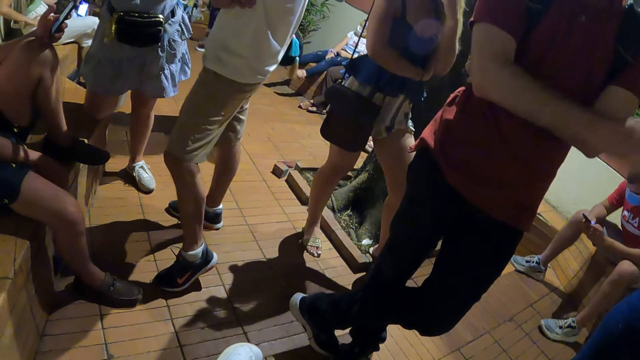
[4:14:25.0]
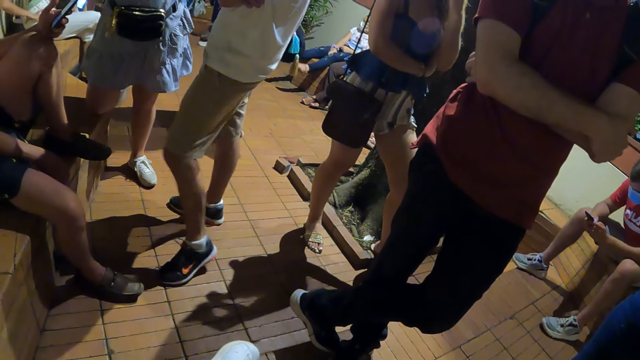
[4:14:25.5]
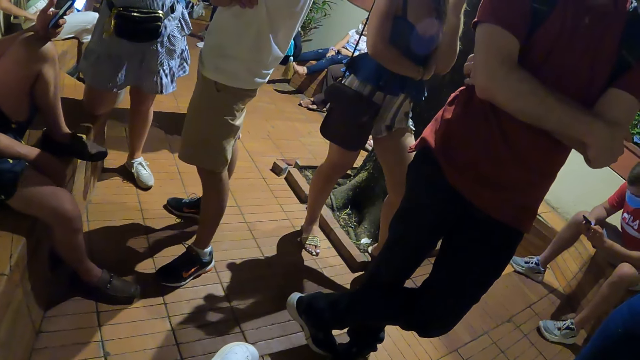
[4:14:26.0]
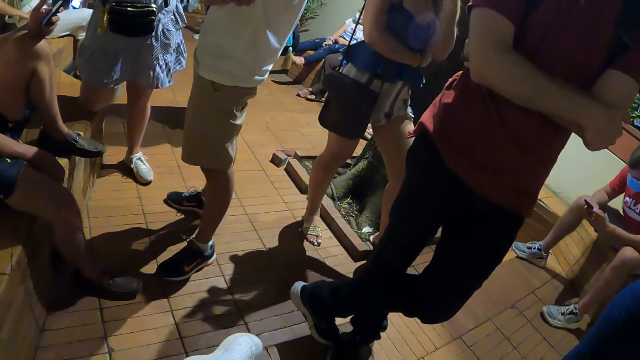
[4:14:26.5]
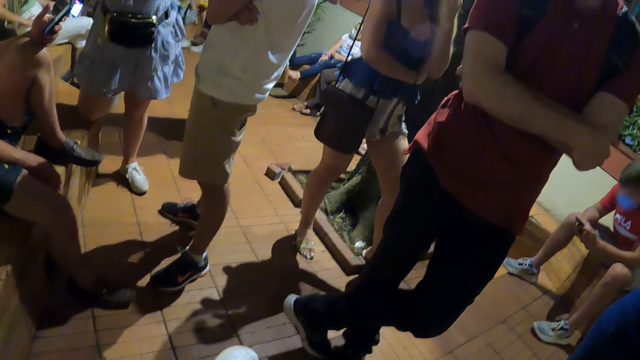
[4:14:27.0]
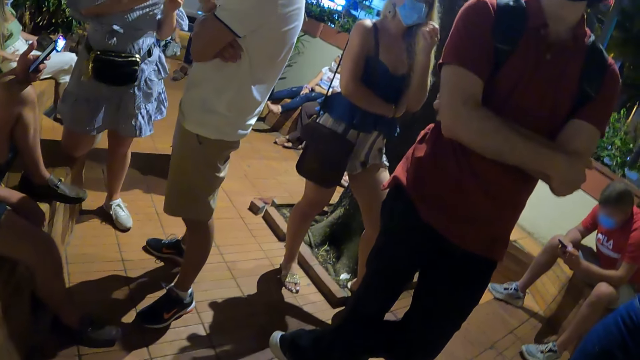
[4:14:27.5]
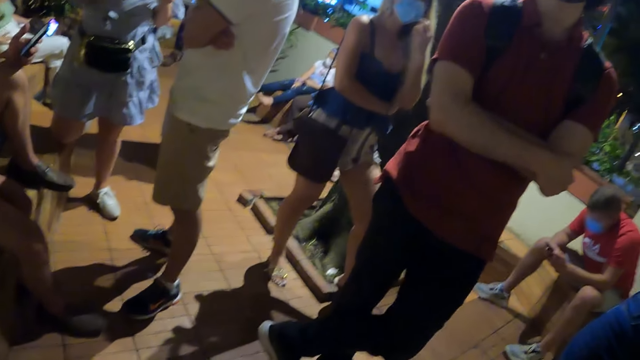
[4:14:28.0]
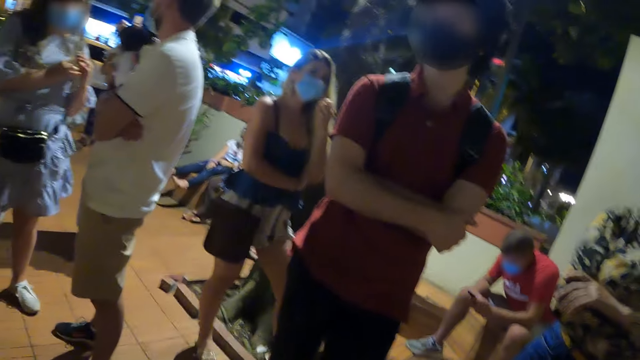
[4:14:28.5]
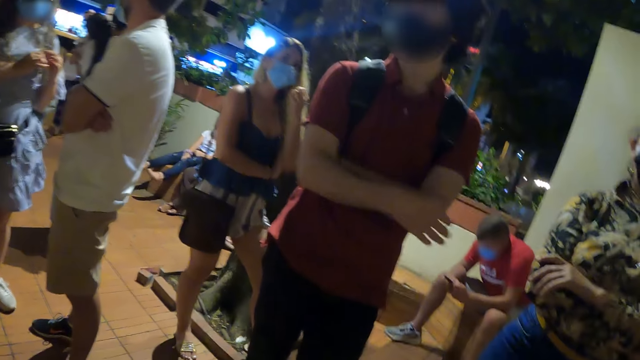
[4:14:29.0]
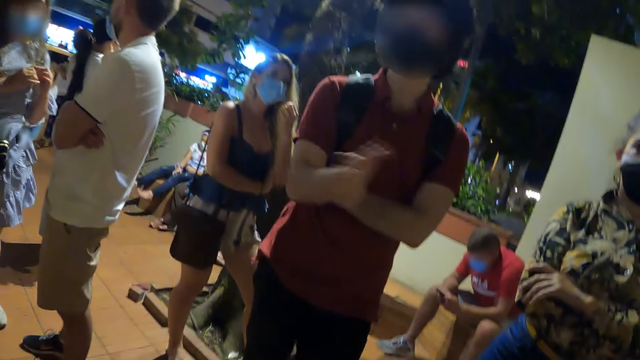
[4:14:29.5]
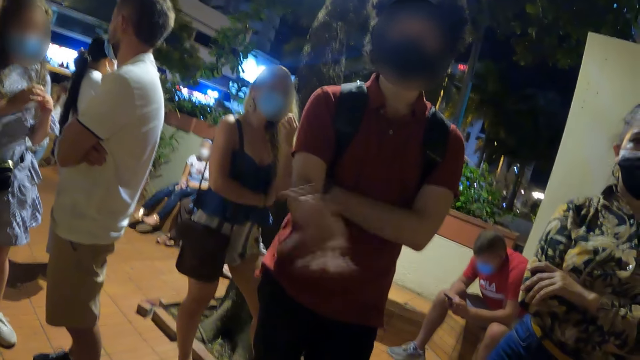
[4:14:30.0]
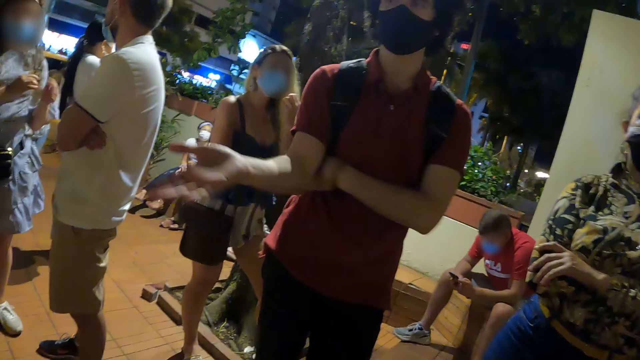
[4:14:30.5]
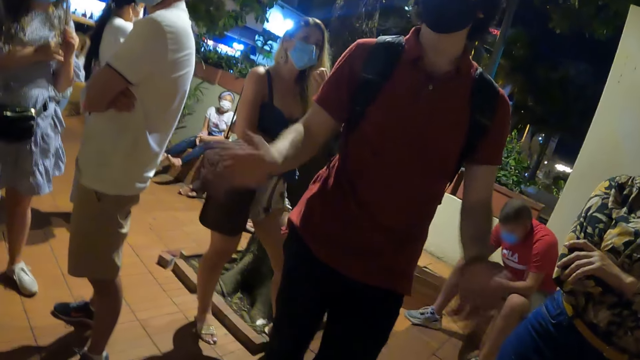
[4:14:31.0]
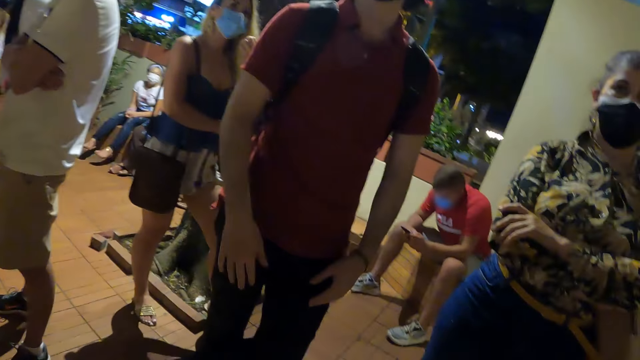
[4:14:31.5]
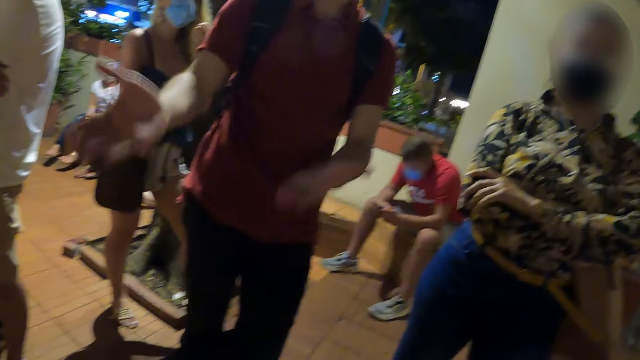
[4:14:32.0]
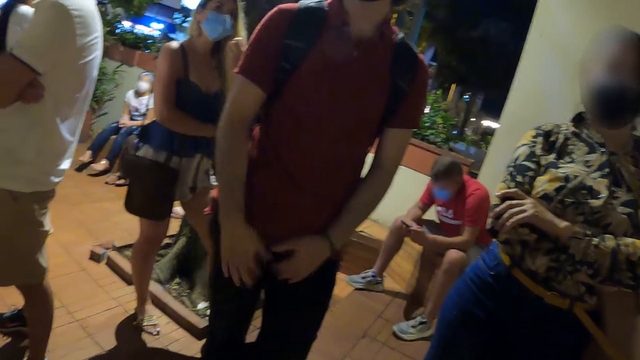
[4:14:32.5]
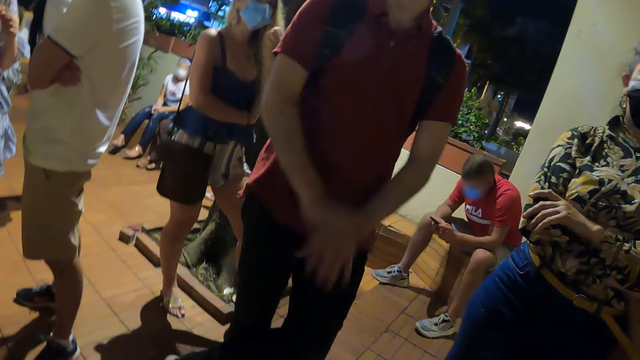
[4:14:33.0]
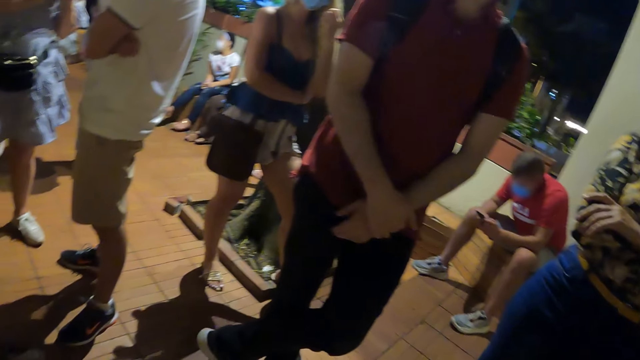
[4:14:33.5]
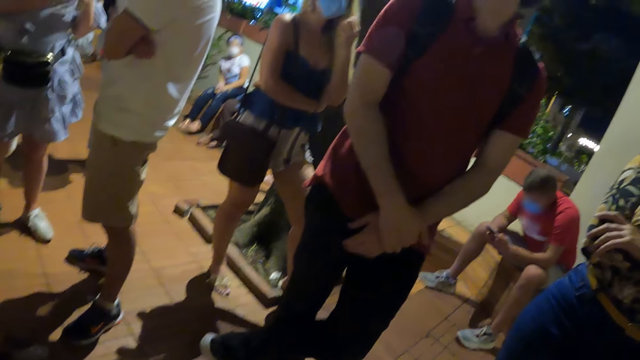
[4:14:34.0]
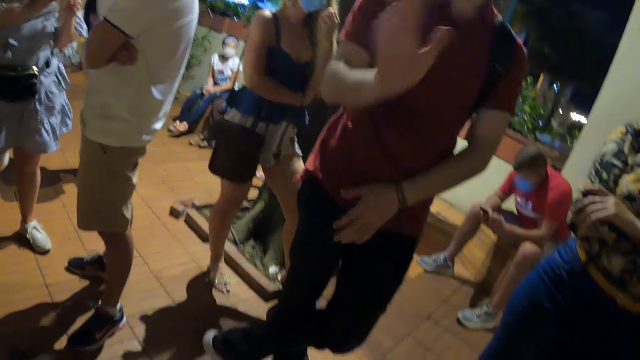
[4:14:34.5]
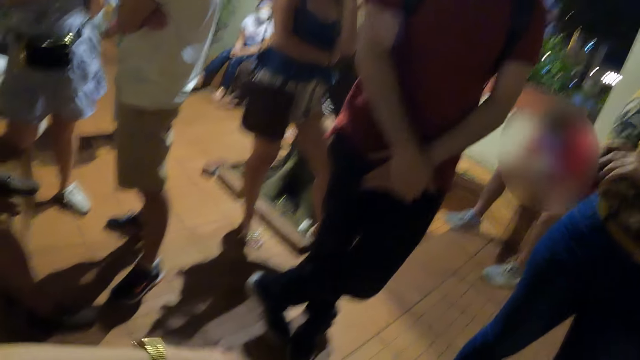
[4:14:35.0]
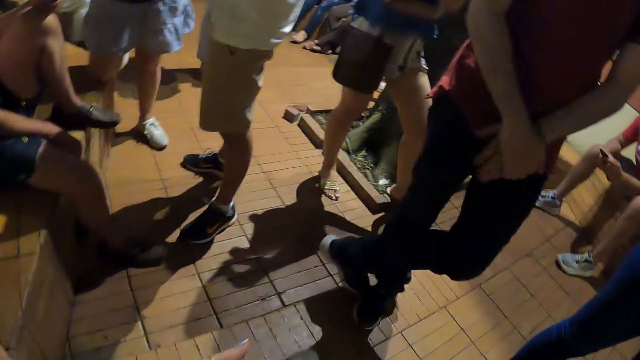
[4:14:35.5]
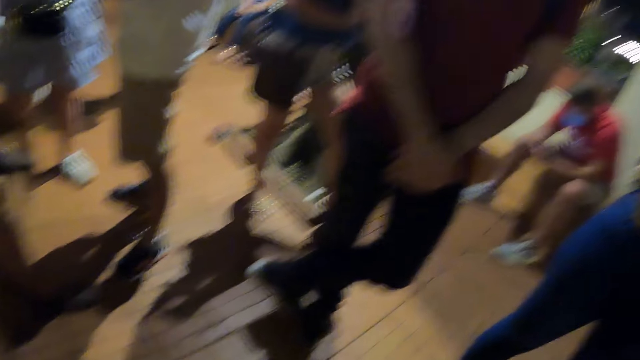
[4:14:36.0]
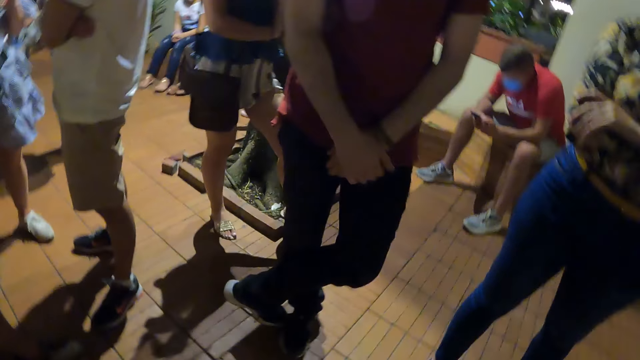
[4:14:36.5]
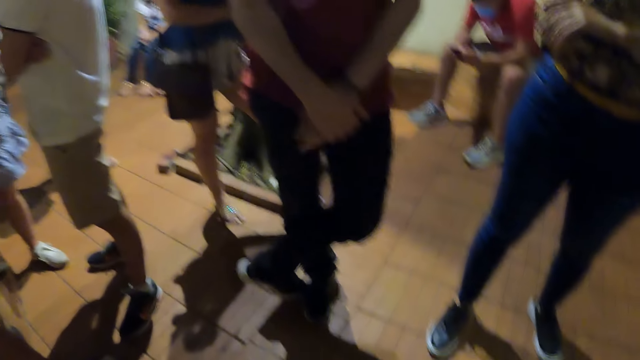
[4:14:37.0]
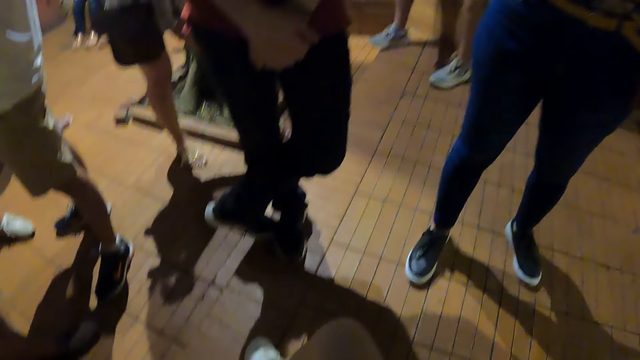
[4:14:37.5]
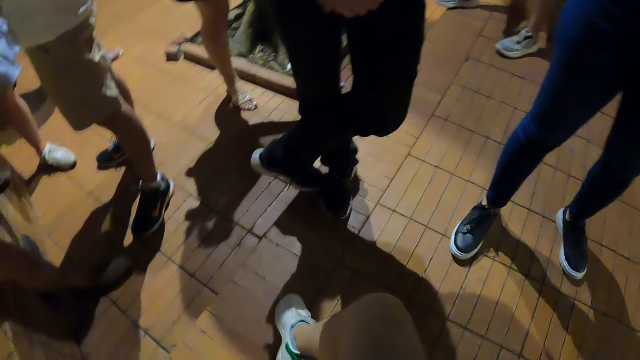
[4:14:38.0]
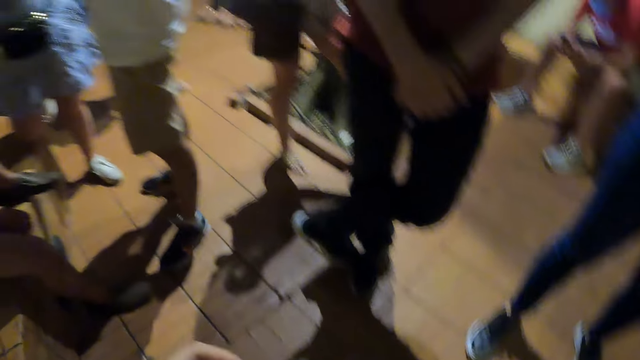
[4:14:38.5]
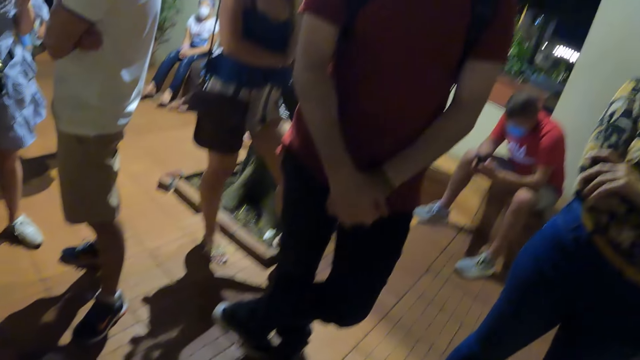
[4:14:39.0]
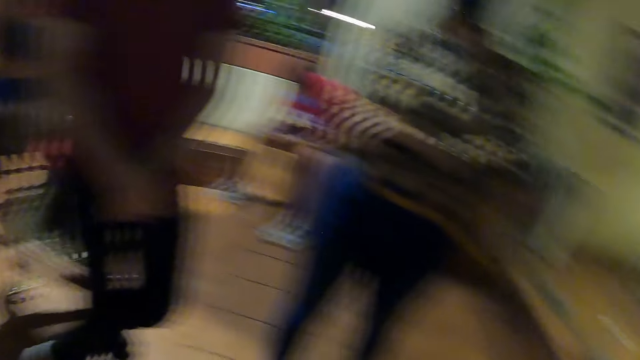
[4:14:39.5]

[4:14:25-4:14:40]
A man stretches his hand towards the camera wearer. He talks with the camera wearer. He stretches his hands towards the camera wearer. He puts down his hands. He stretches his hands towards the camera wearer. He crosses his hands against his abdomen. He stretches his hand towards the camera wearer. He crosses his hands against his abdomen. The camera wearer looks around.

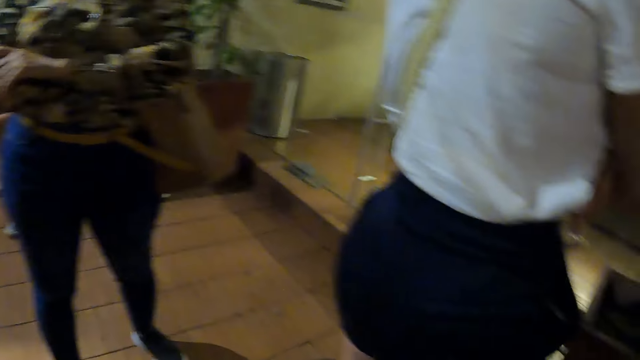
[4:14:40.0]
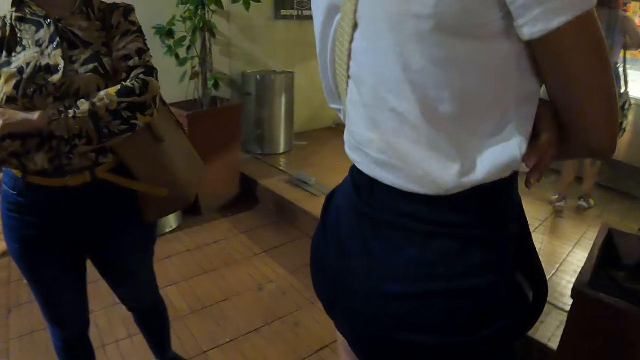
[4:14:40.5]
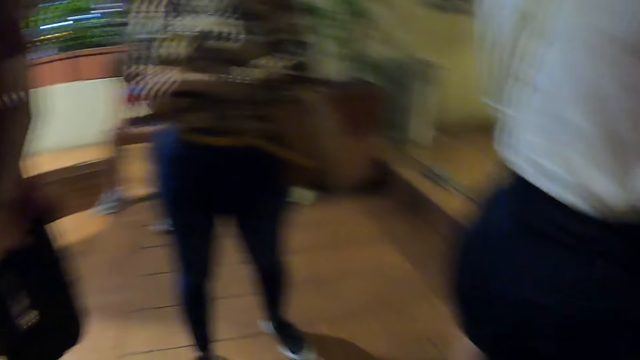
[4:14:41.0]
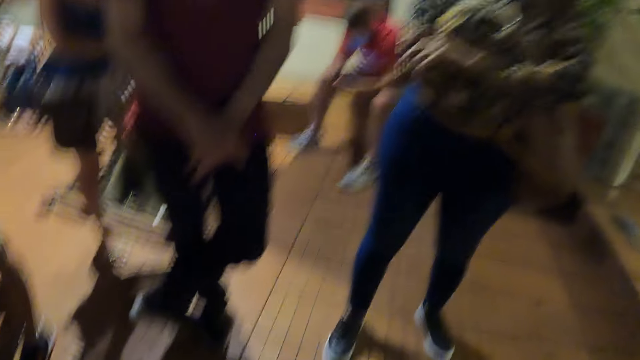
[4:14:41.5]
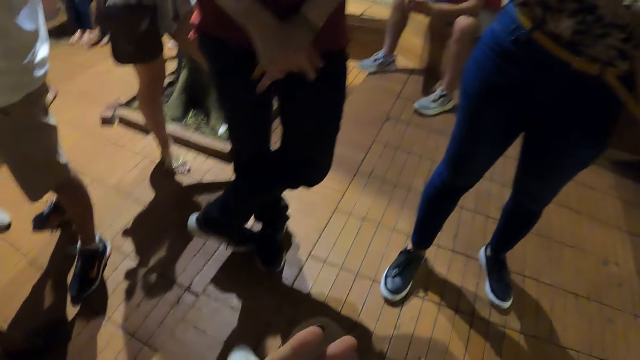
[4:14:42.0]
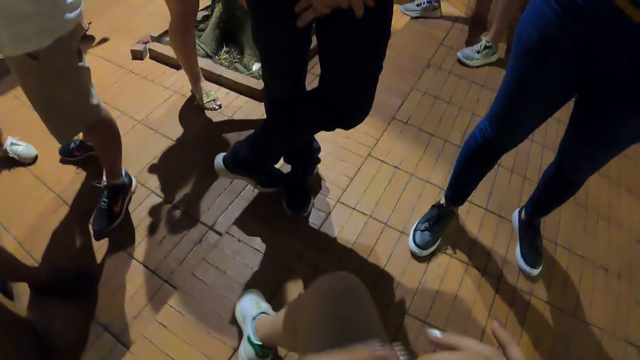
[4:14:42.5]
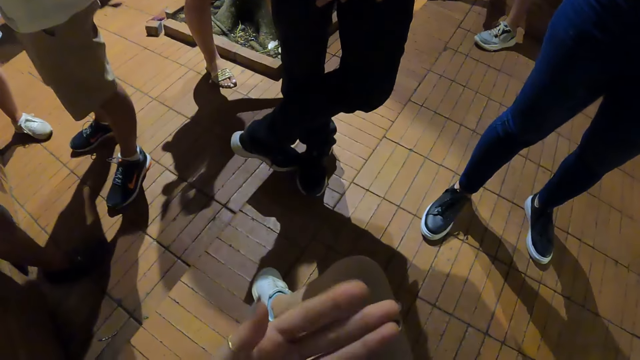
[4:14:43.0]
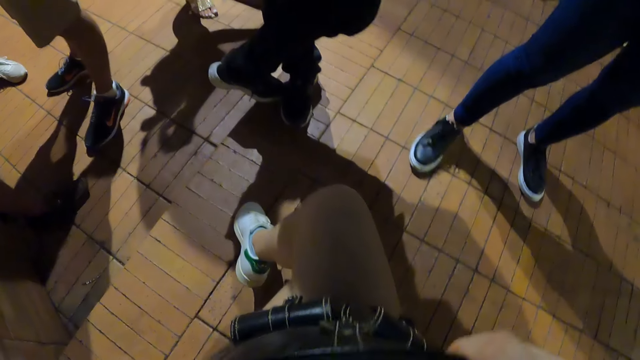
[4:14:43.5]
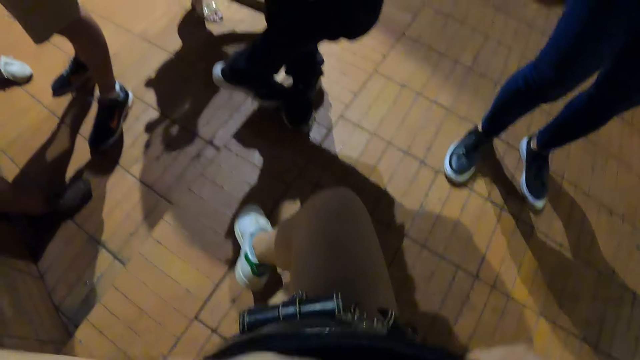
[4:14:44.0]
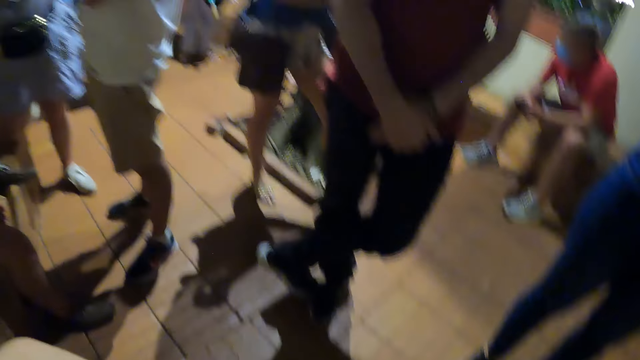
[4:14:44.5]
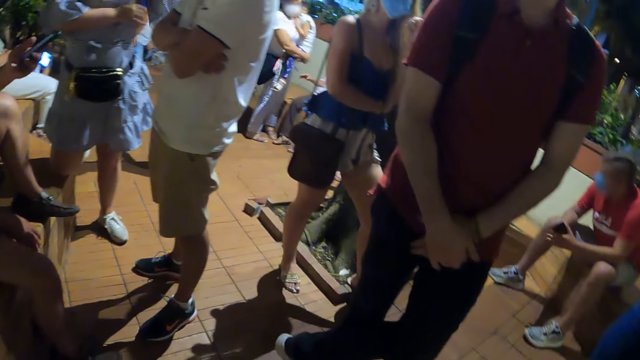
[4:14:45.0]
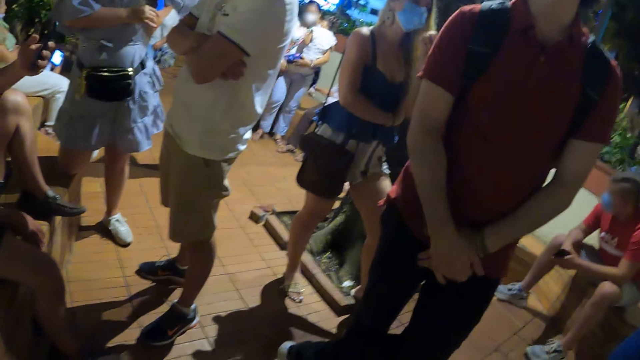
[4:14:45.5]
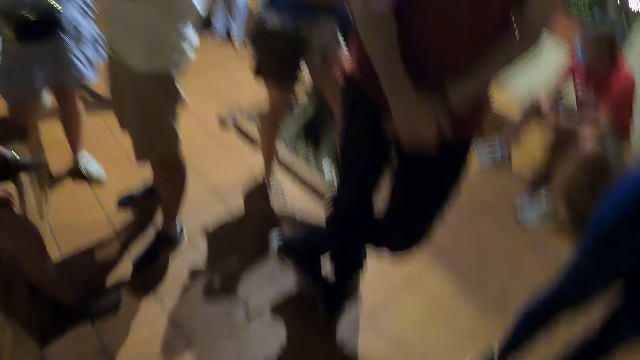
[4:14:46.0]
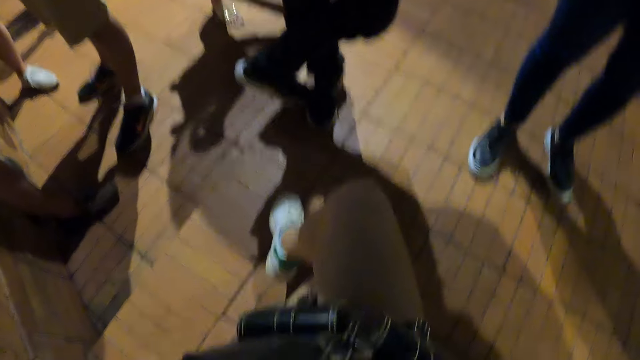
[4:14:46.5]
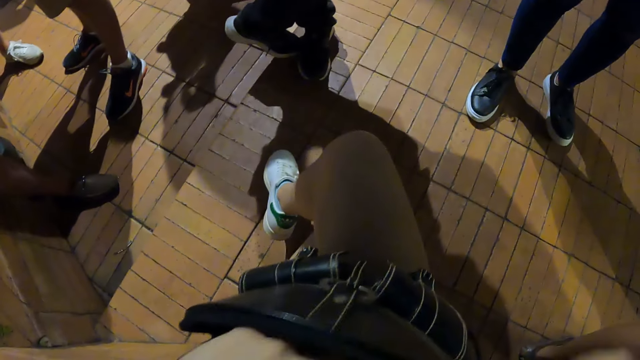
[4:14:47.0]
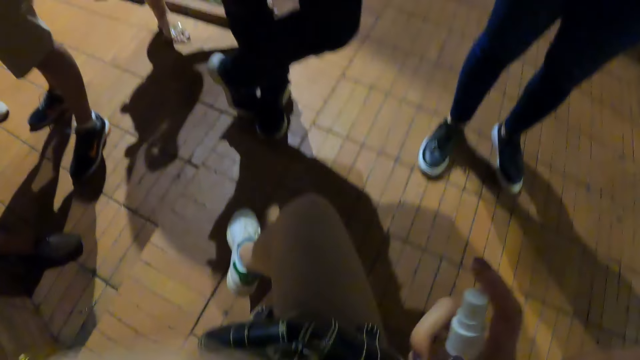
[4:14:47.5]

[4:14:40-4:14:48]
The camera wearer opens her handbag. She picks up a bottle.
